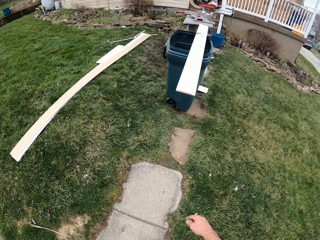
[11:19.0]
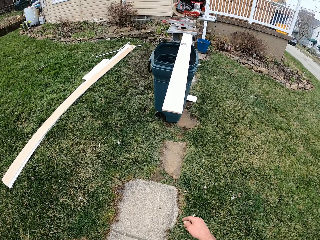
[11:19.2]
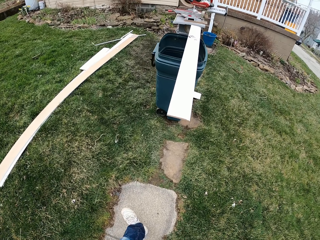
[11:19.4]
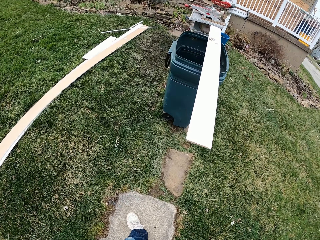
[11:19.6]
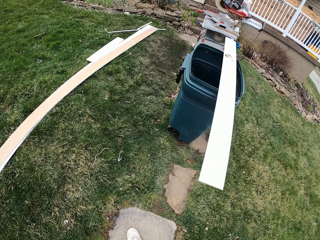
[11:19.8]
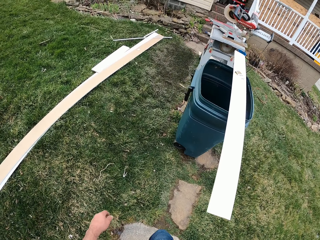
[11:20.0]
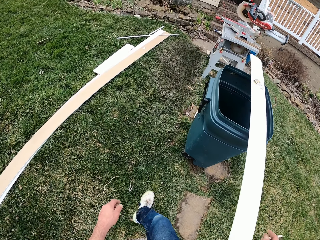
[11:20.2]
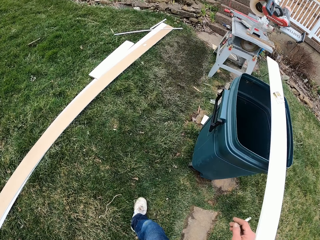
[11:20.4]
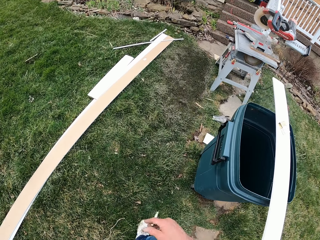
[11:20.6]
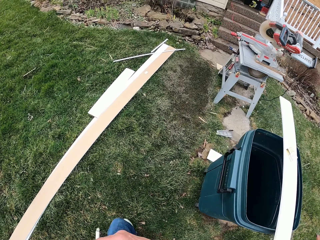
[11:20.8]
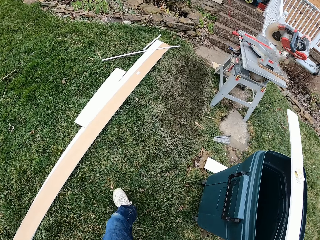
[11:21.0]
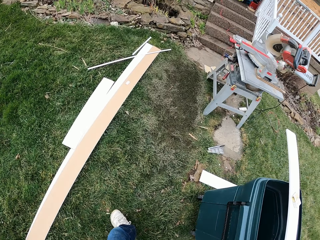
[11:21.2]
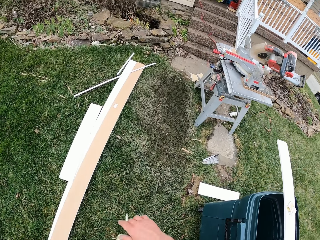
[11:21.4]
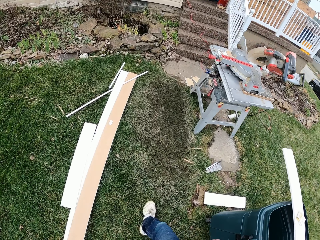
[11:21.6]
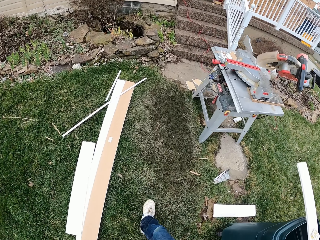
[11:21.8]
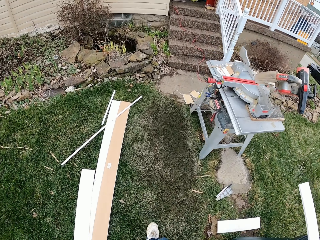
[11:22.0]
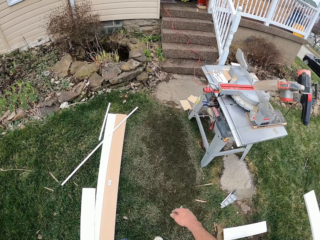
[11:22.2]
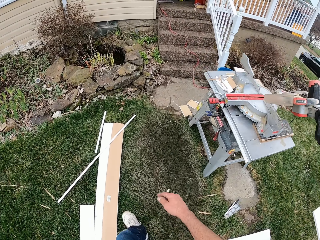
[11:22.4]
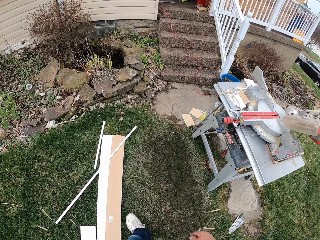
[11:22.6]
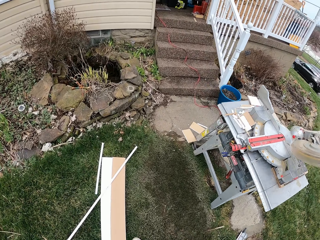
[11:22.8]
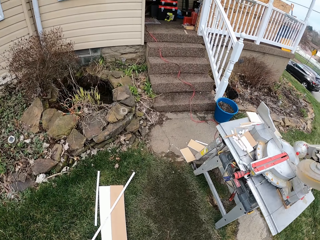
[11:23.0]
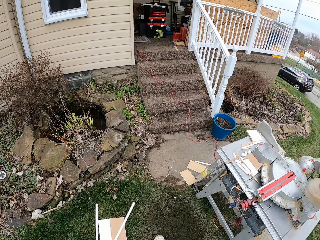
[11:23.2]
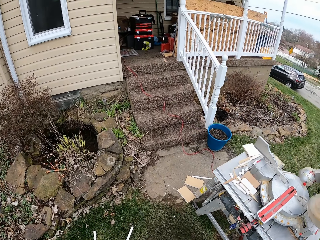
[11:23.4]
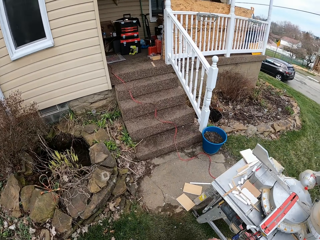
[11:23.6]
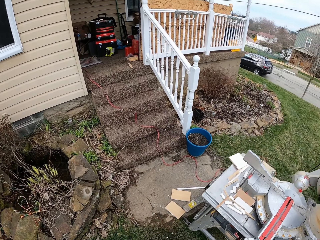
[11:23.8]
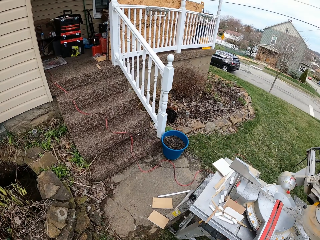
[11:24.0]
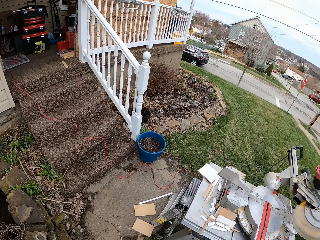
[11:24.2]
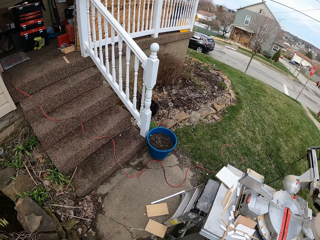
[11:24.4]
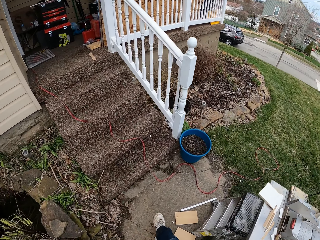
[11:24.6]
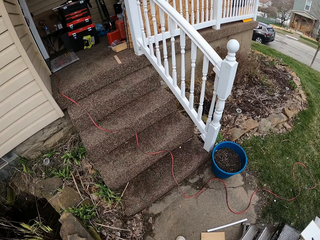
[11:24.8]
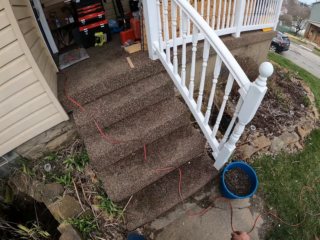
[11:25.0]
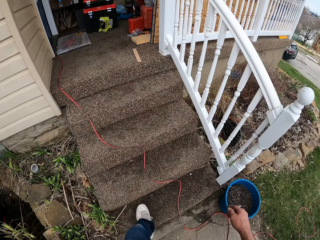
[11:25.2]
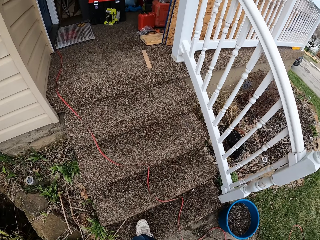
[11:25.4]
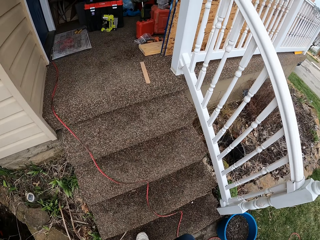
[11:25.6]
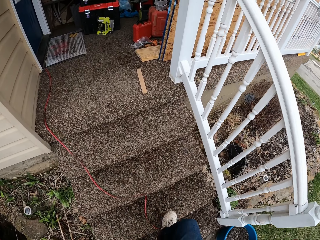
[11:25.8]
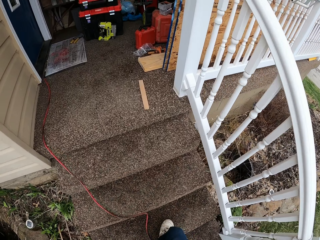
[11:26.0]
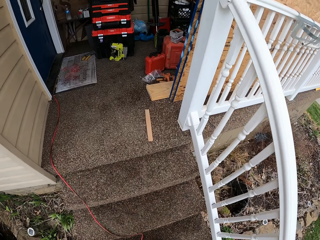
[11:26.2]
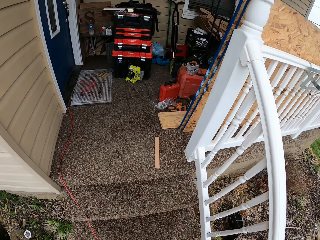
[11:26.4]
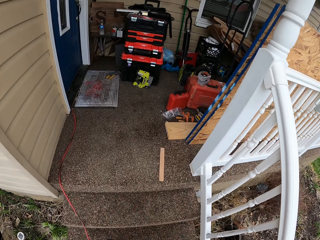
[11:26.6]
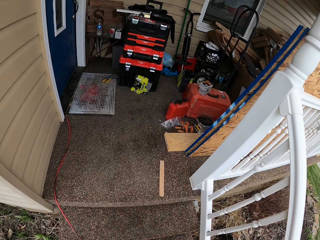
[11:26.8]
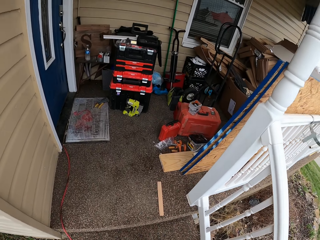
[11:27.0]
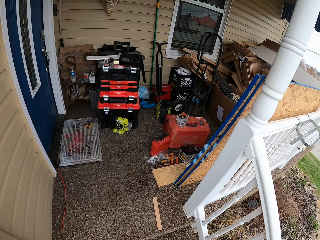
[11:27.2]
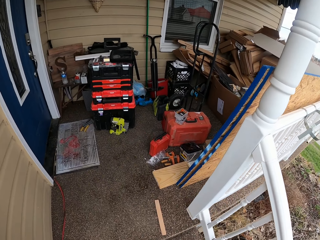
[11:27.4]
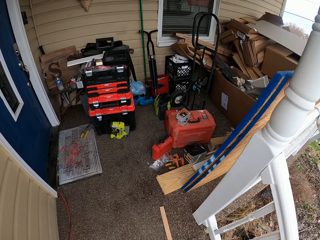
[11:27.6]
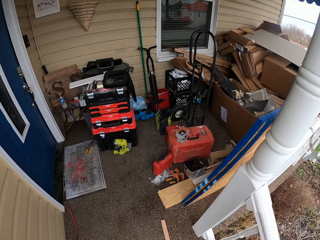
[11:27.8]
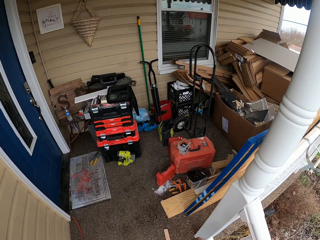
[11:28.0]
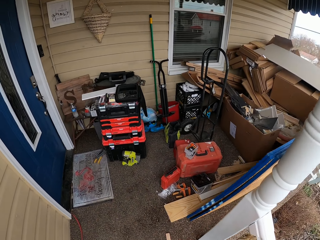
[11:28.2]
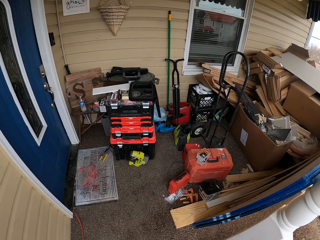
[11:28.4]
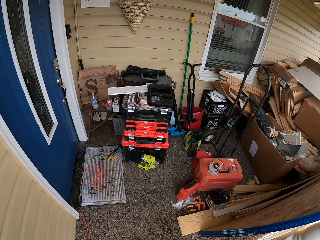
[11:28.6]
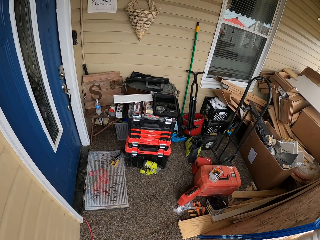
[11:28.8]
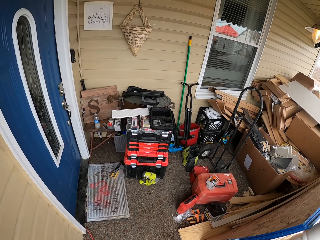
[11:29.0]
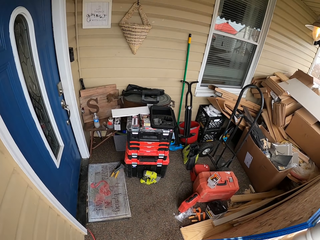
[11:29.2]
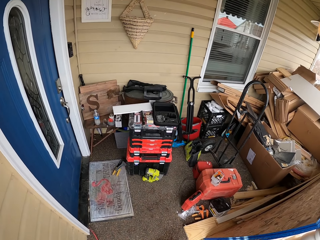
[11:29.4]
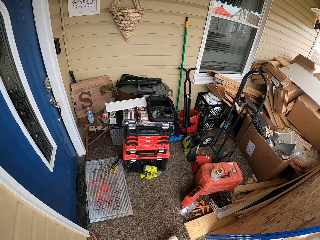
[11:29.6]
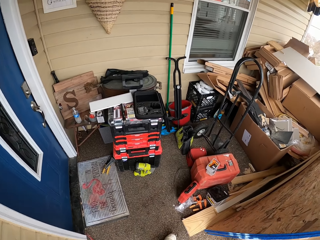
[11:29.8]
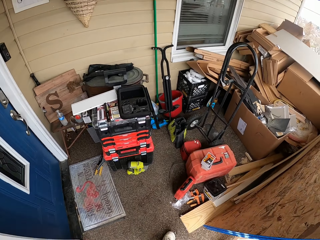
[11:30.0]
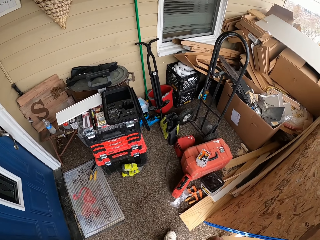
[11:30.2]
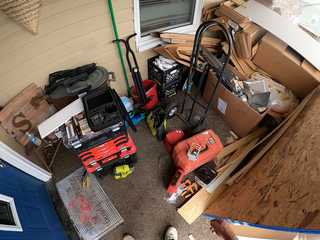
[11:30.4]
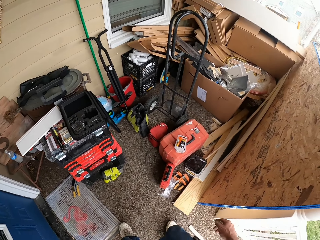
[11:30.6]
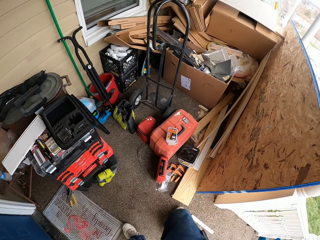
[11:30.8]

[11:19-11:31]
The camera wearer climbs up the stairs. They get in the house.

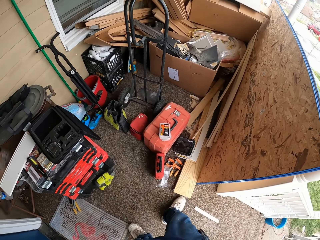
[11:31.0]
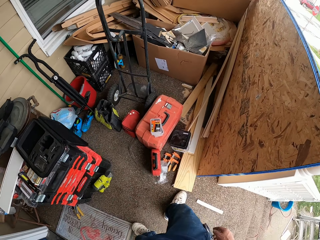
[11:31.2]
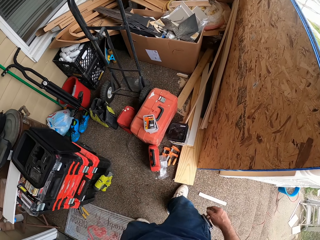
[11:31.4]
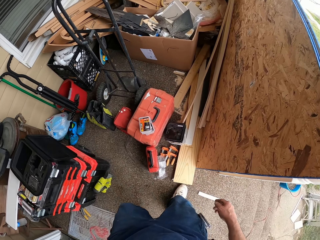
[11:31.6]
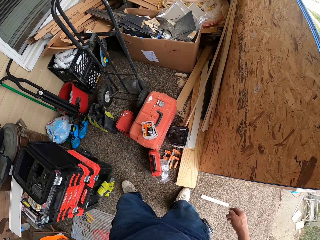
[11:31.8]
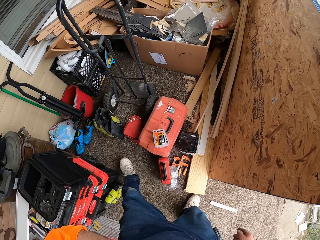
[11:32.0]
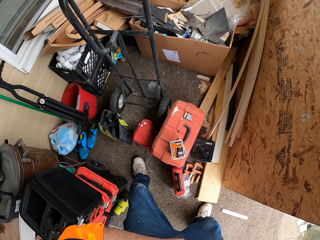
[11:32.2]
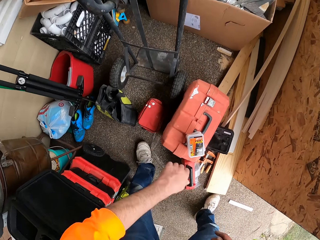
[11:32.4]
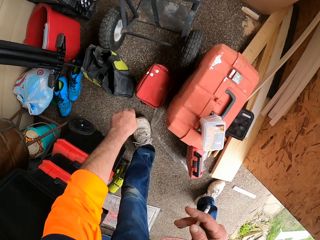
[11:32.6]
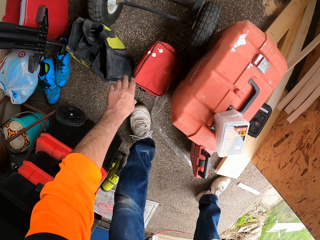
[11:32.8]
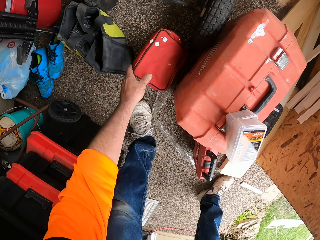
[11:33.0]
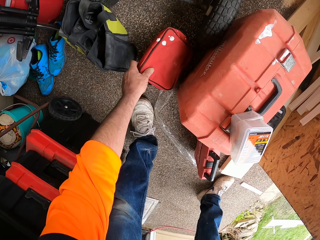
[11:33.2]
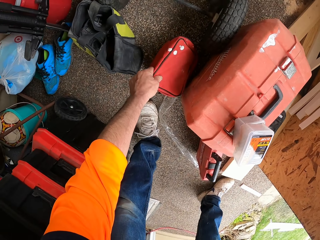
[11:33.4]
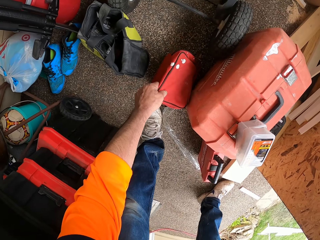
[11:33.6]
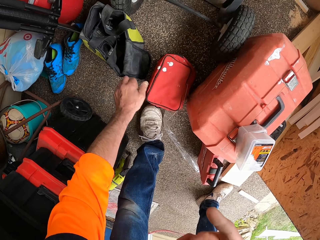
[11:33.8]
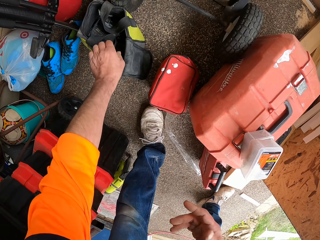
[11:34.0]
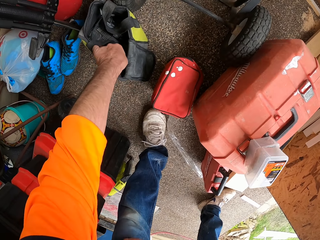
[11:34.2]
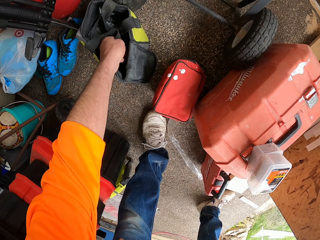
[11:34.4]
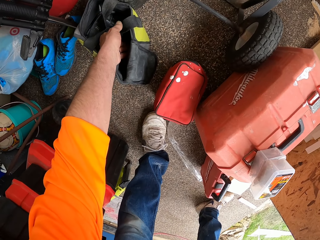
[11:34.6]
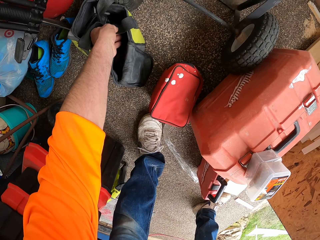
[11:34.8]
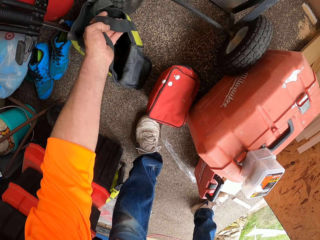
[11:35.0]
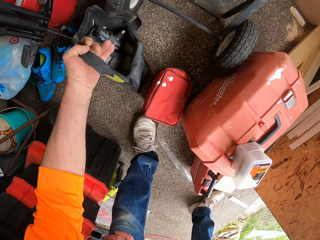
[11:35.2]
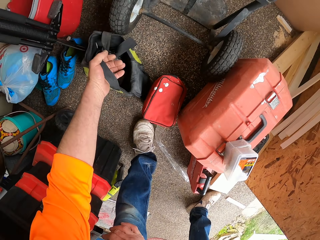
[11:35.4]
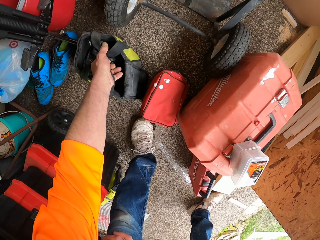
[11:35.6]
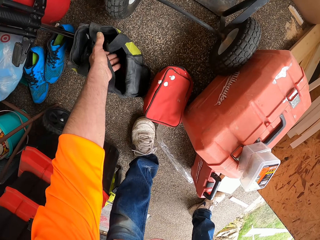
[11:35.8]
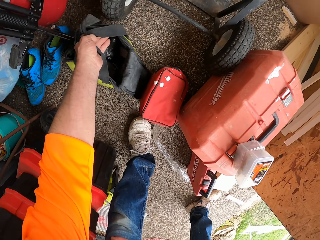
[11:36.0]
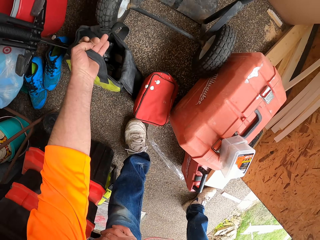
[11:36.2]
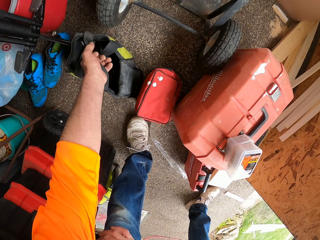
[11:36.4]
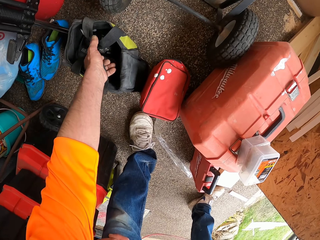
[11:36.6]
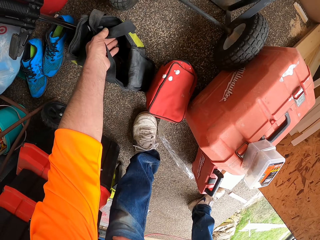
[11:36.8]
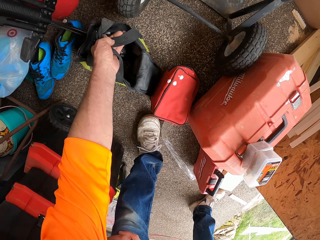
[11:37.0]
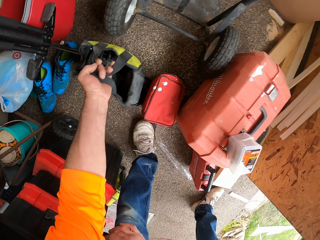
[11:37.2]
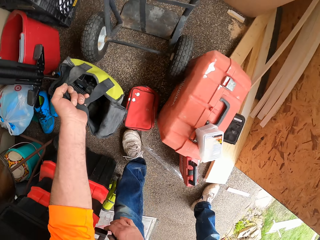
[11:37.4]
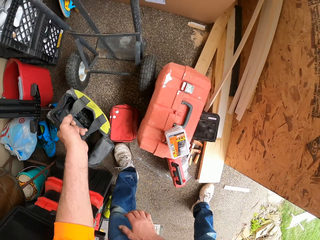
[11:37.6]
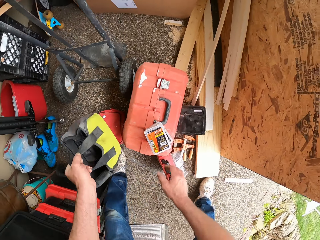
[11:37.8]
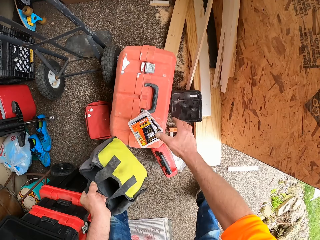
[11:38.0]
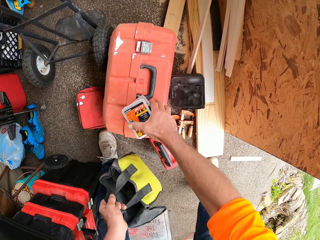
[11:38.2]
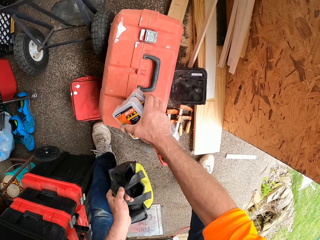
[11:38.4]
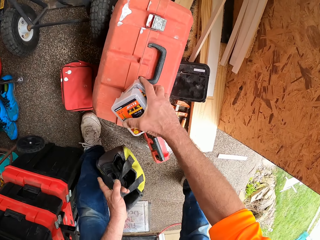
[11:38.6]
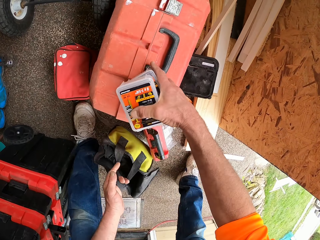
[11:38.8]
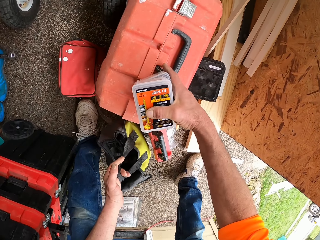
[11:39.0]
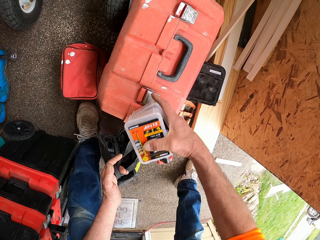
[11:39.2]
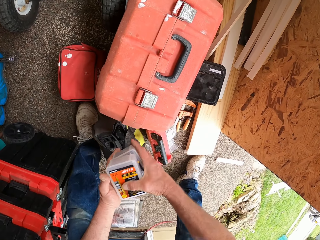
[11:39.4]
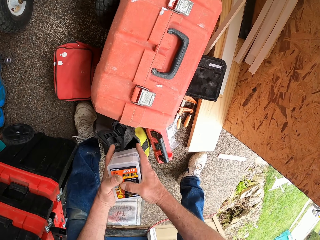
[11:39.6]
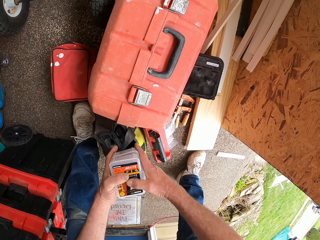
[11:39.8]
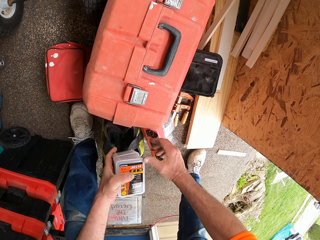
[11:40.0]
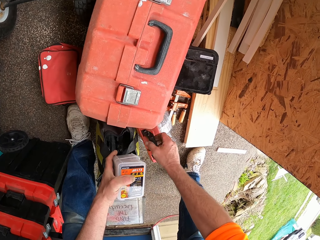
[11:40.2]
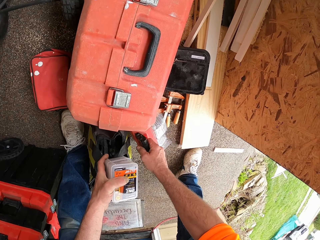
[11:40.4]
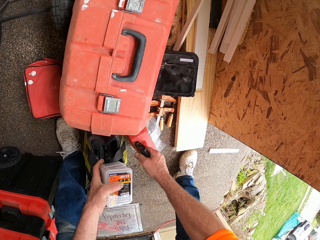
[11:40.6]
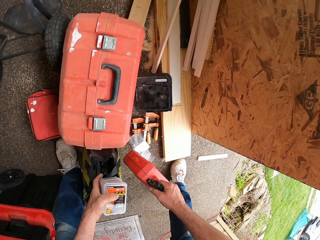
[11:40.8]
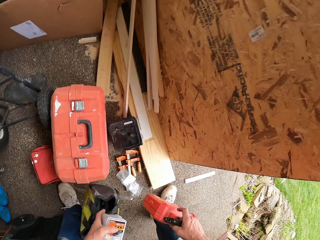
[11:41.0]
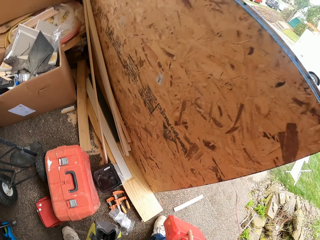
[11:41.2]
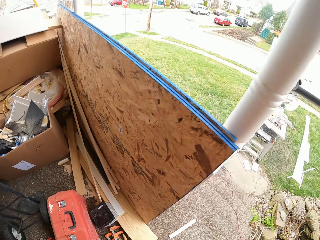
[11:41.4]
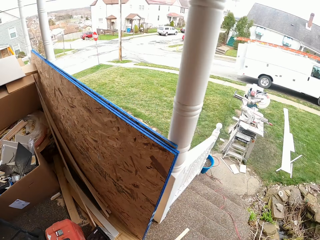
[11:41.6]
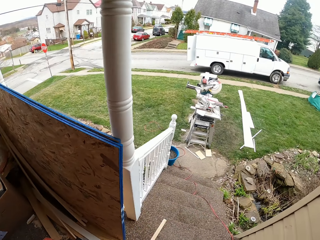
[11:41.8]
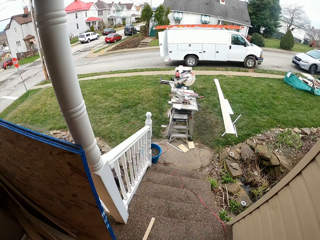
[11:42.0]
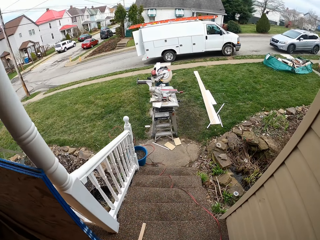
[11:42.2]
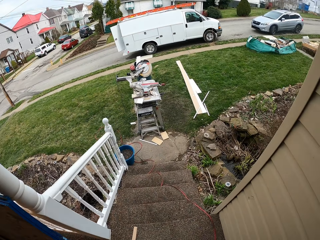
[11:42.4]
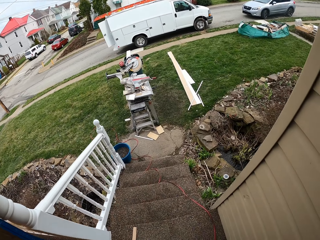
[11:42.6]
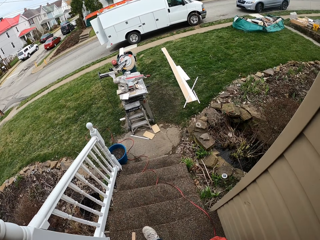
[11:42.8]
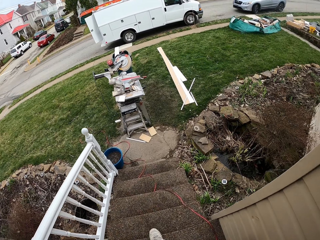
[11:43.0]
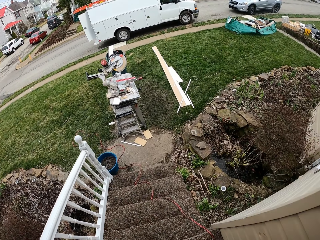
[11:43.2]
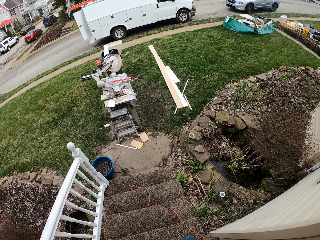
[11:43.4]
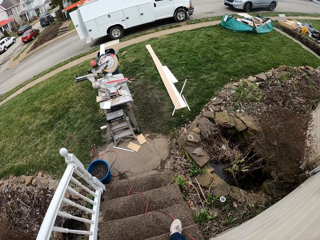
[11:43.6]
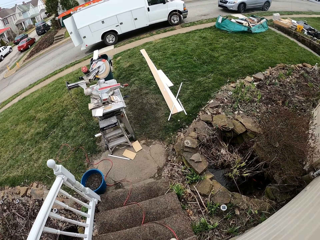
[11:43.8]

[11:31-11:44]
The camera wearer holds a bag. He touches a red bag on the floor with his left hand. He picks up a bag on the floor with his left hand. He picks up something. He carries packs on a box with his right hand. He carries the box from the floor with his right hand. He picks up the tool box. He walks down the stairs.
